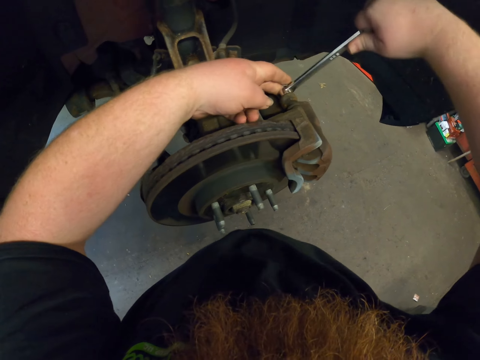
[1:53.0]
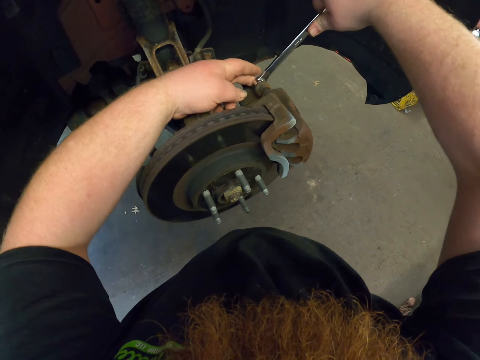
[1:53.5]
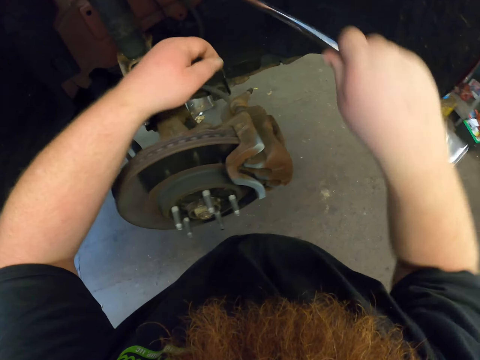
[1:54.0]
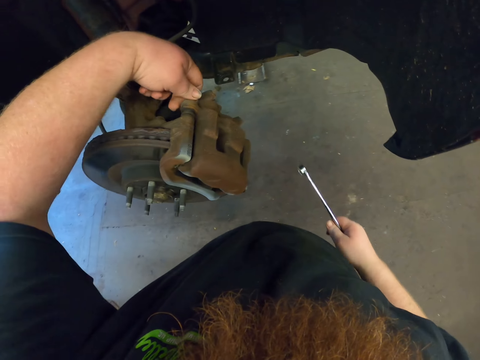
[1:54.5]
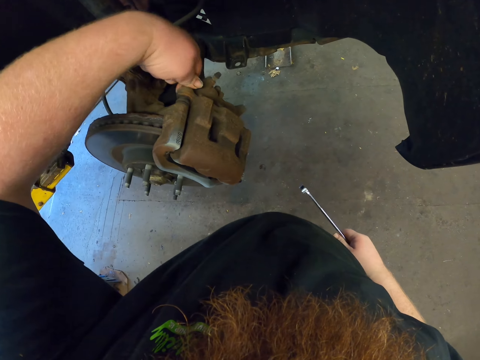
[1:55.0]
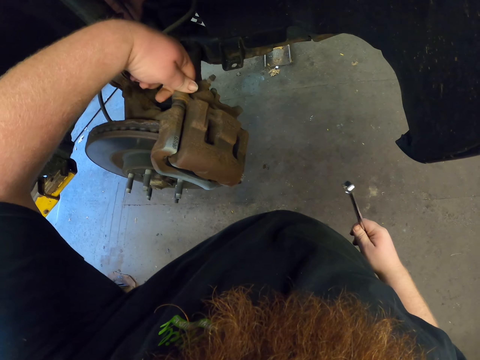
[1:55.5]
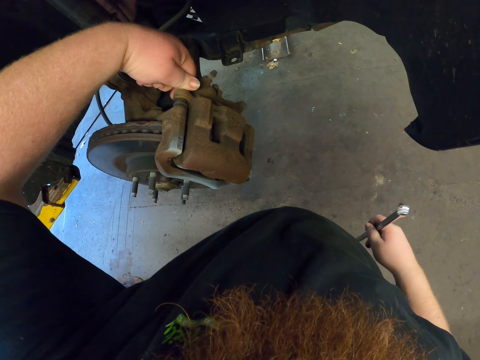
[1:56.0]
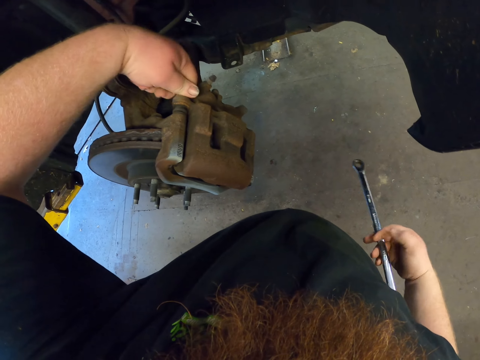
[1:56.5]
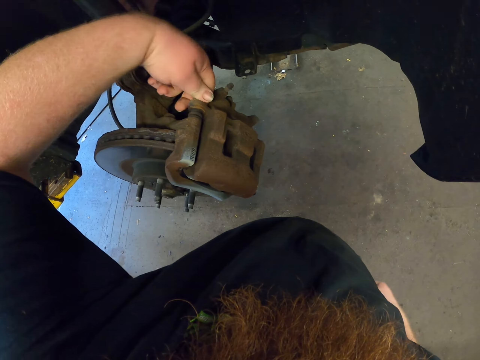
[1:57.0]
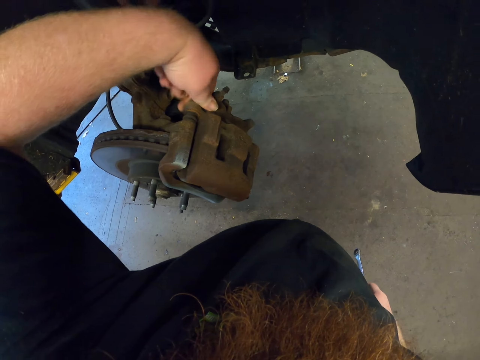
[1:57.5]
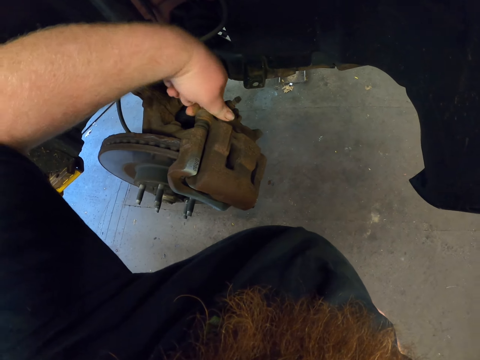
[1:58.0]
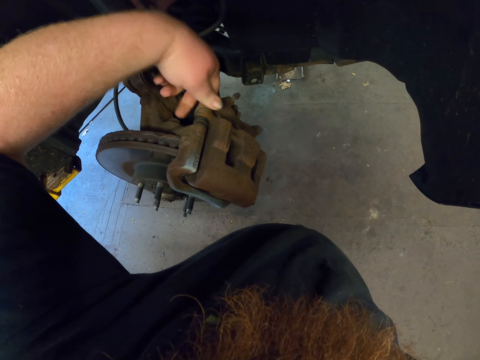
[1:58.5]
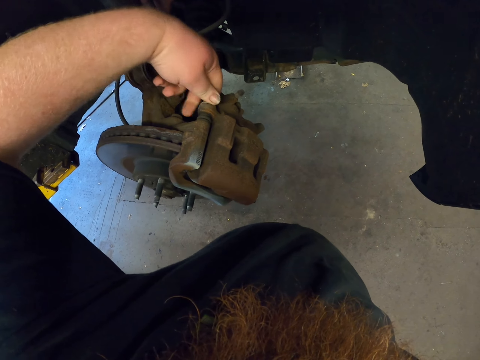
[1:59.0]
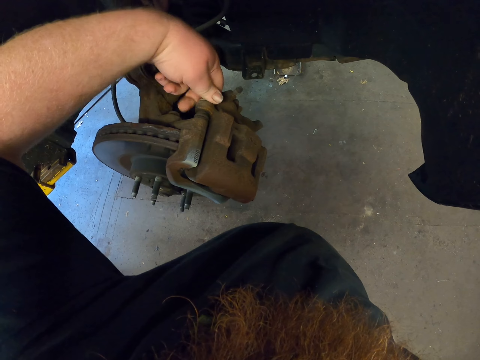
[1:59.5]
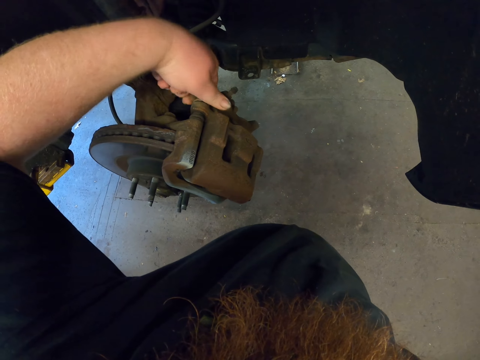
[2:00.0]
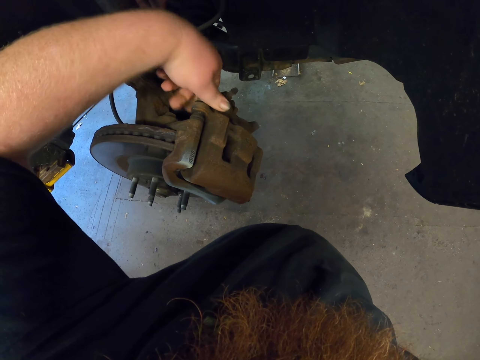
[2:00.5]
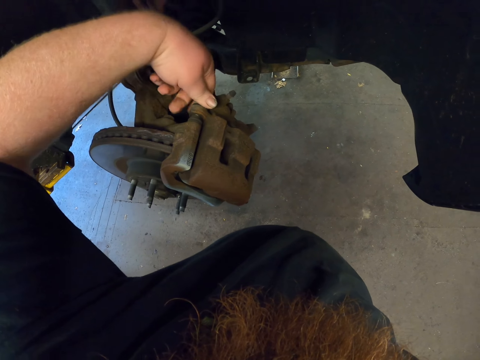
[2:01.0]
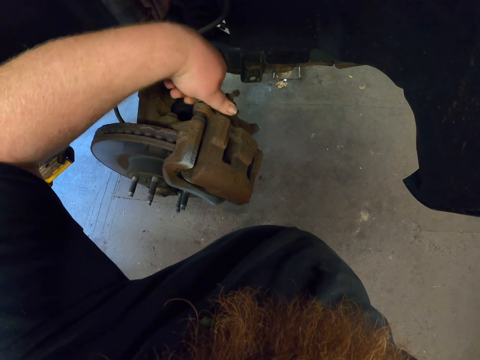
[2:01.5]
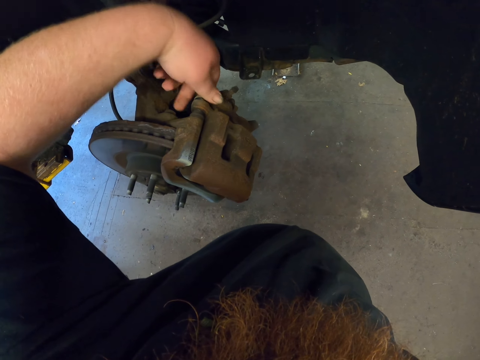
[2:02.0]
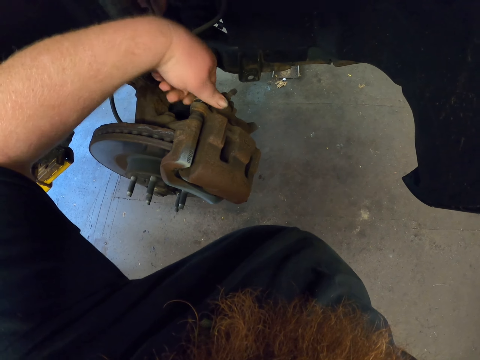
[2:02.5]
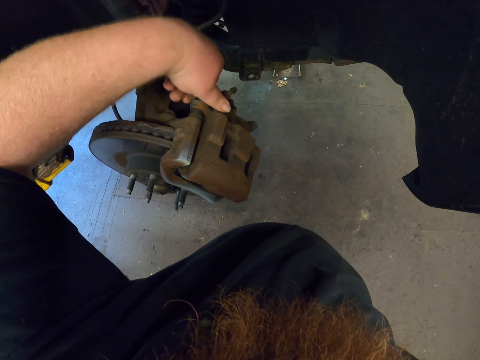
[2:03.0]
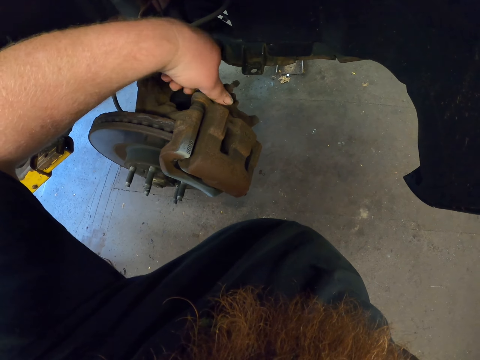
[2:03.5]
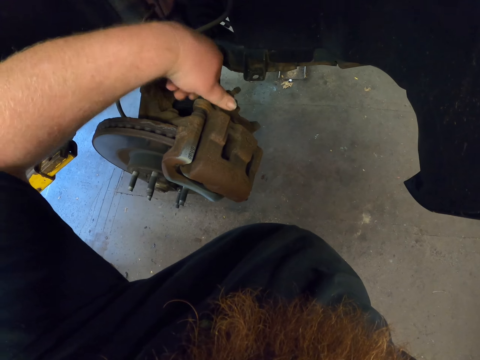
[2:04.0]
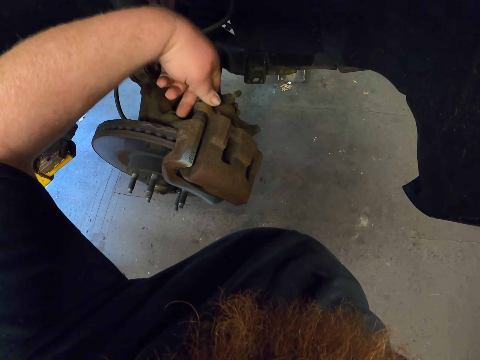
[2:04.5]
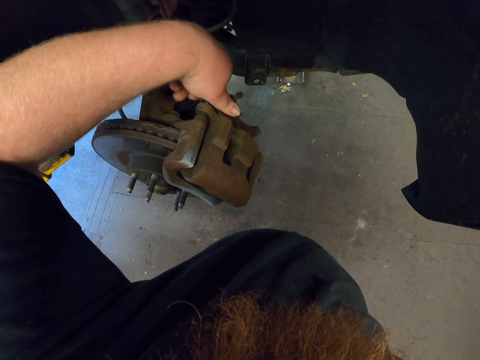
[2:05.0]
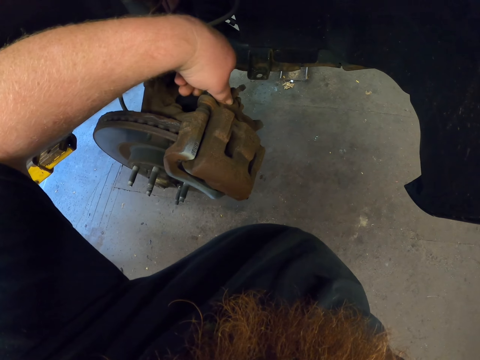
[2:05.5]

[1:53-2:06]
The camera wearer loosens a screw with the left hand. They remove a bolt using the hand.

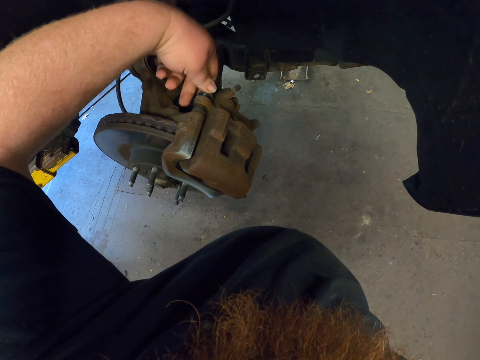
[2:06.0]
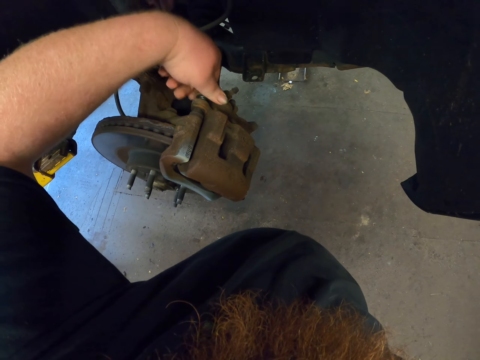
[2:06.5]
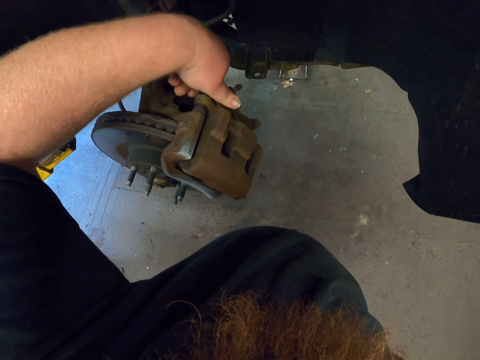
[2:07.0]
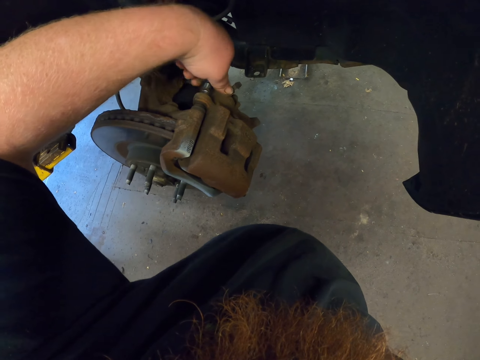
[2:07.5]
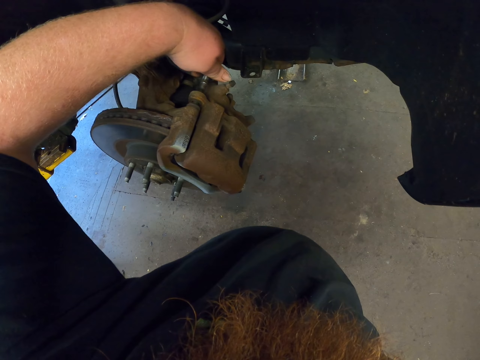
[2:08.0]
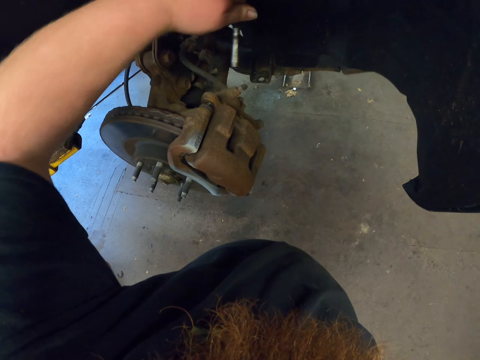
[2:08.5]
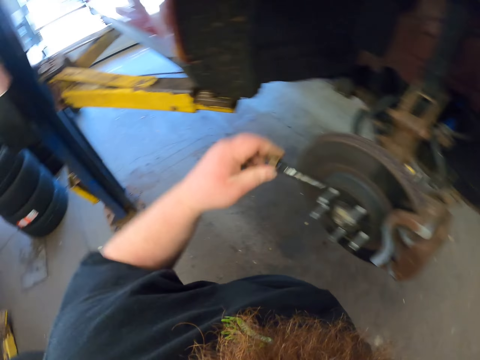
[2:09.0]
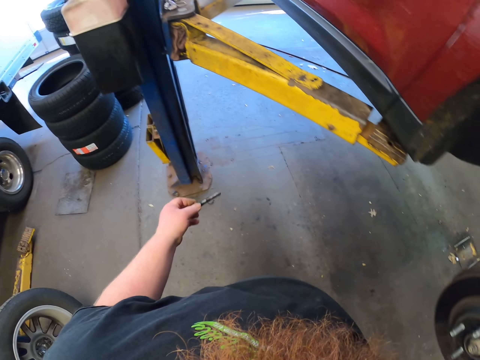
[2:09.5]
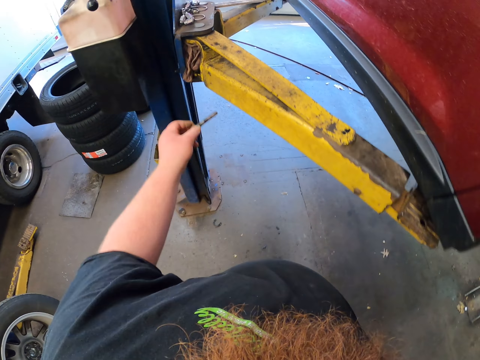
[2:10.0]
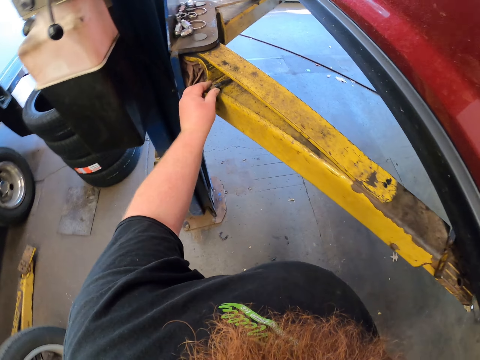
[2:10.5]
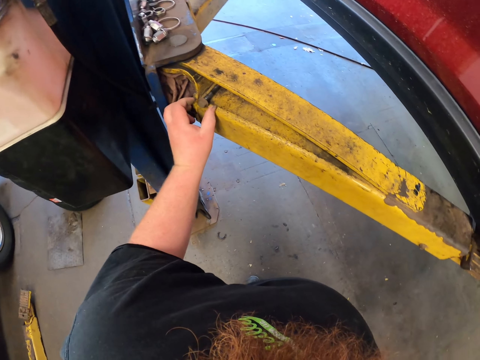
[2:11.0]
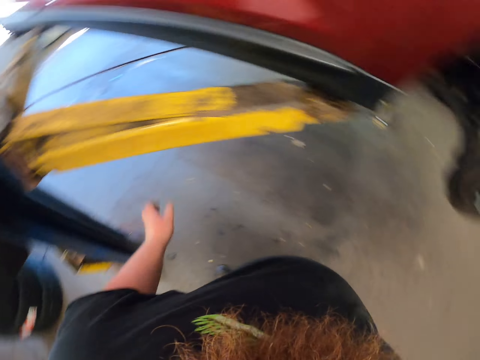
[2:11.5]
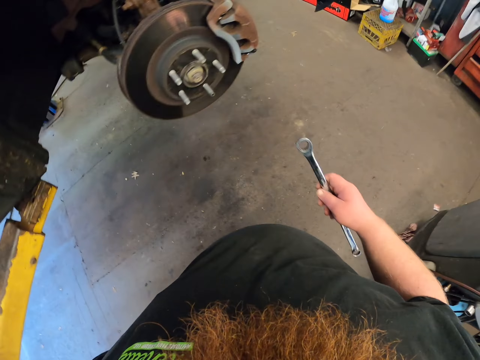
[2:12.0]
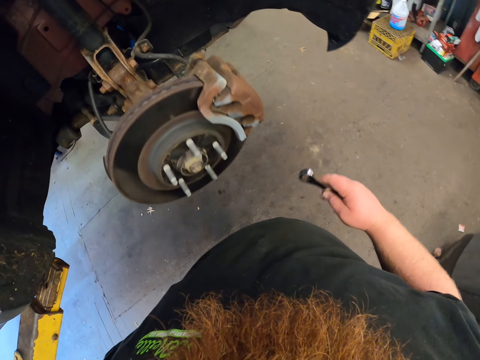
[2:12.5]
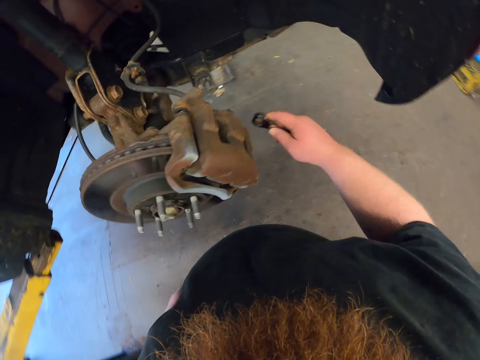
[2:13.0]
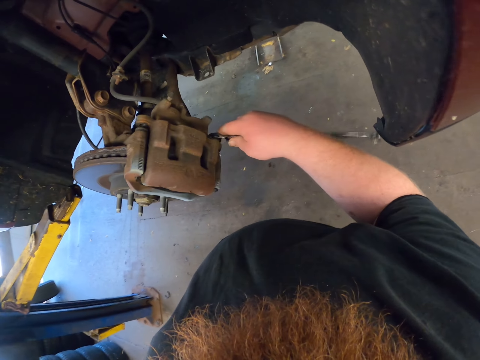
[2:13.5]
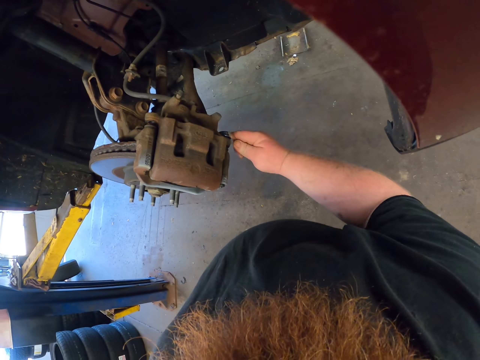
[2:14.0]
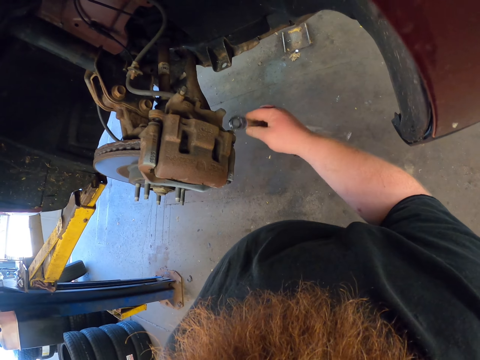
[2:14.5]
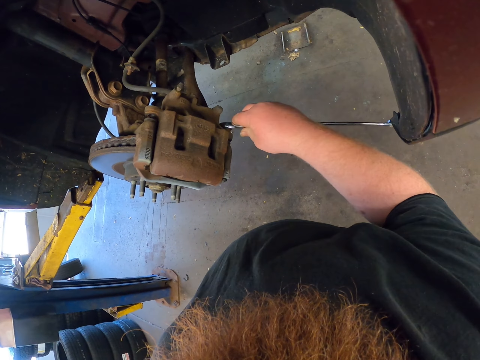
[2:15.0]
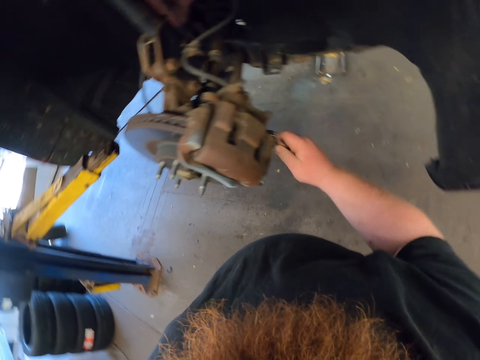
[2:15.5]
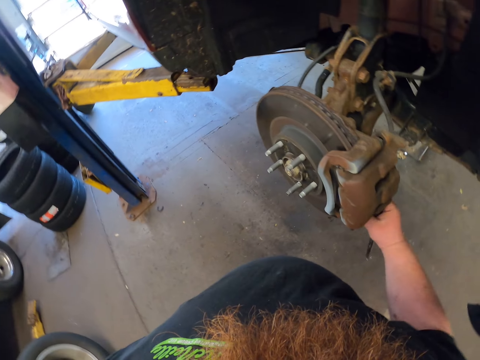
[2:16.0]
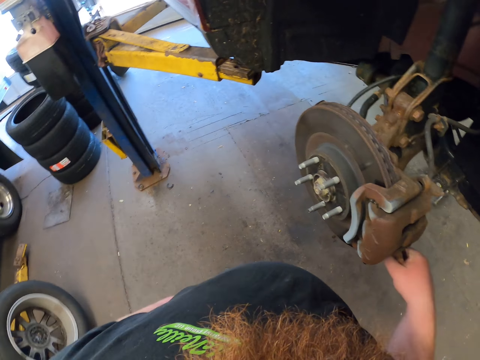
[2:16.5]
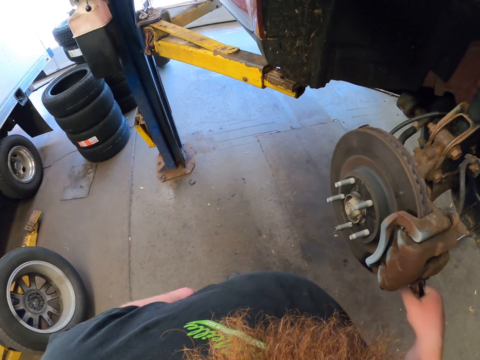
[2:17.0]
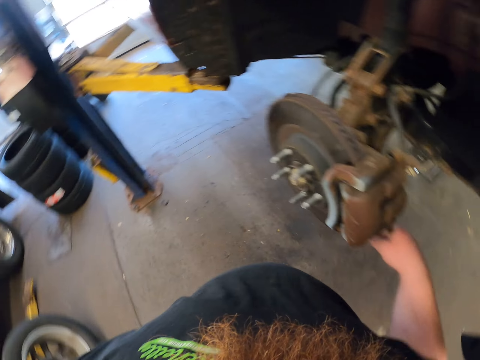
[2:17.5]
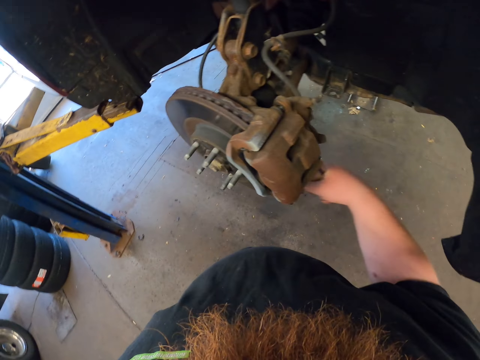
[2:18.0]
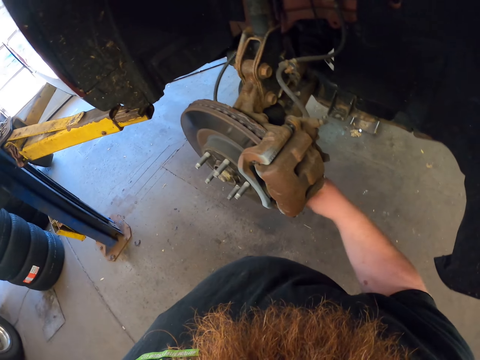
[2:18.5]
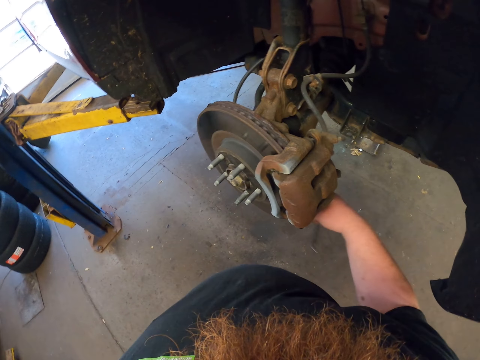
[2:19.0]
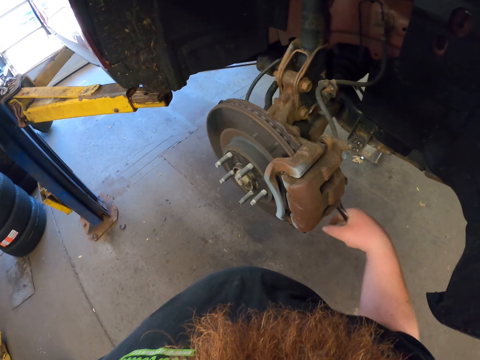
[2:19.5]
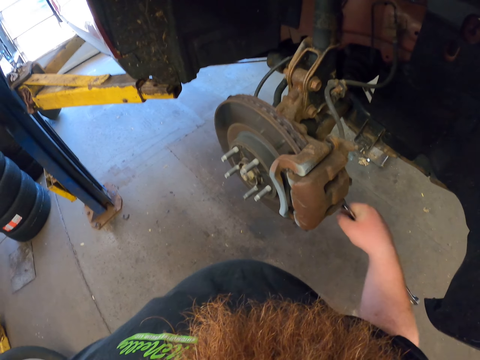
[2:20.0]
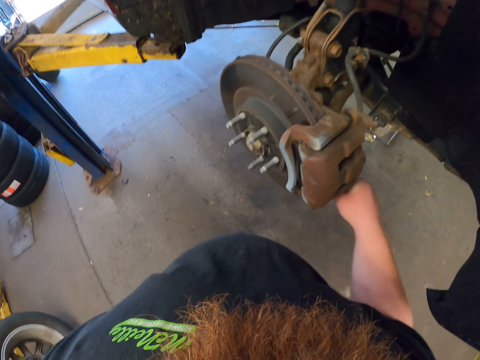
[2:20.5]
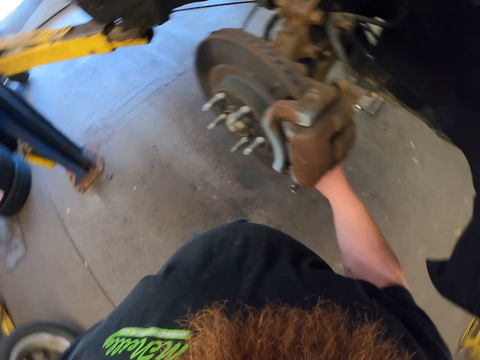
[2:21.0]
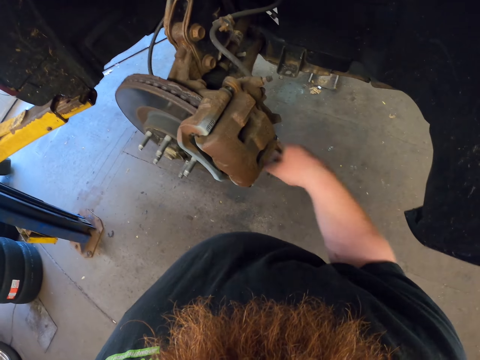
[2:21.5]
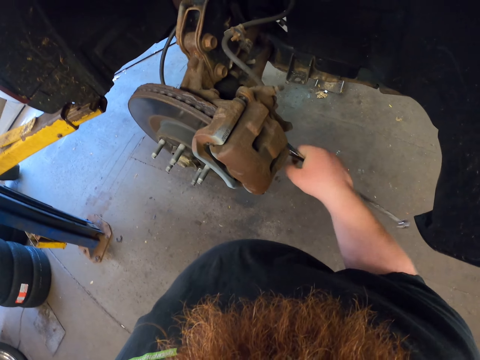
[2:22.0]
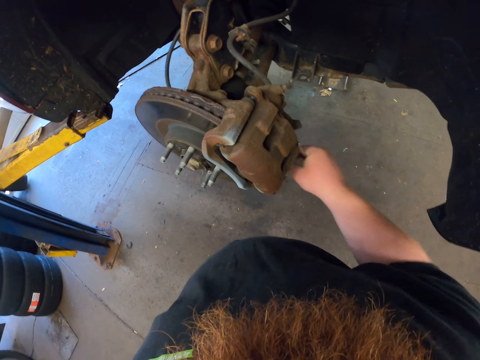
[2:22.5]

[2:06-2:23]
The camera wearer removes a screw or bolt from the car. They walk around. They put the bolt on the car lift. They walk around. They insert a spanner on the screw. They remove the bolt with the spanner. They look around. They insert the spanner on the screw. They loosen the screw with the spanner.
